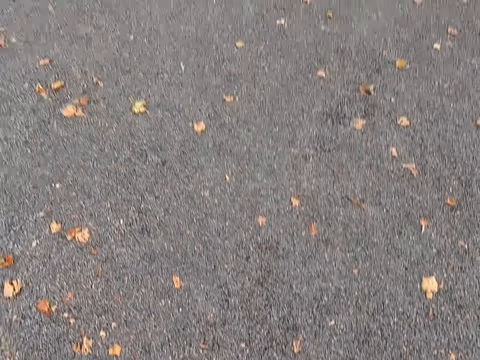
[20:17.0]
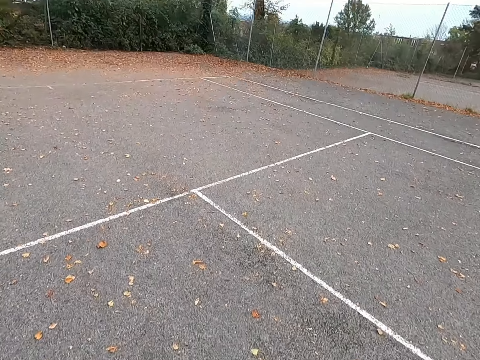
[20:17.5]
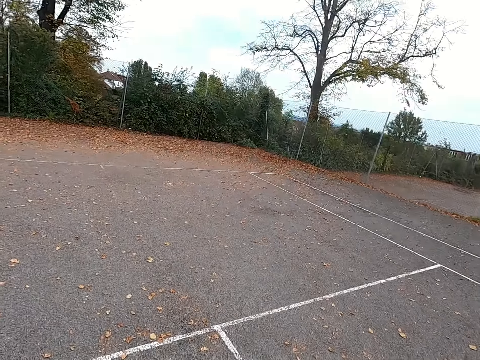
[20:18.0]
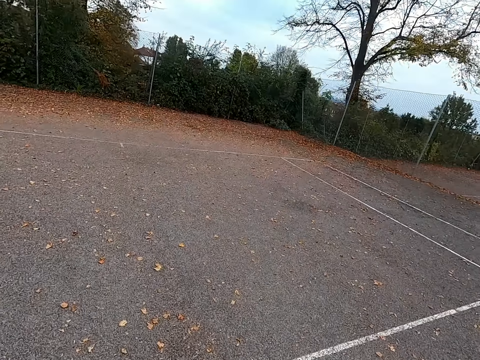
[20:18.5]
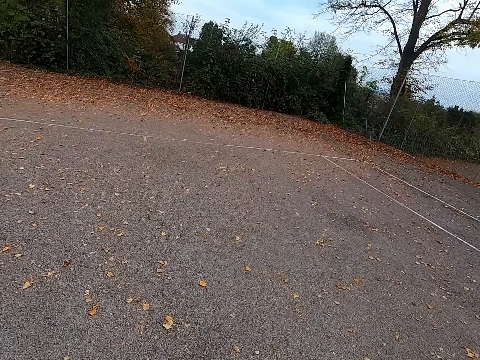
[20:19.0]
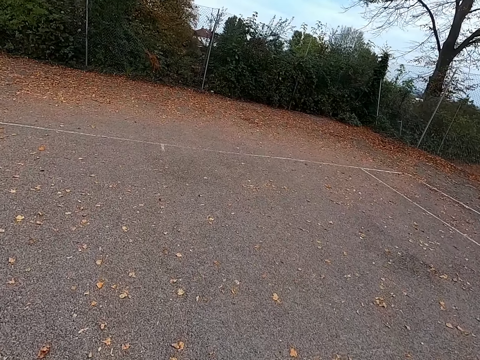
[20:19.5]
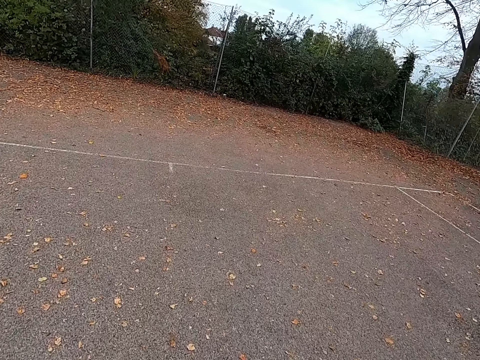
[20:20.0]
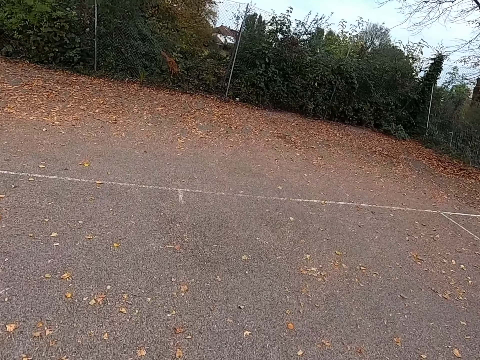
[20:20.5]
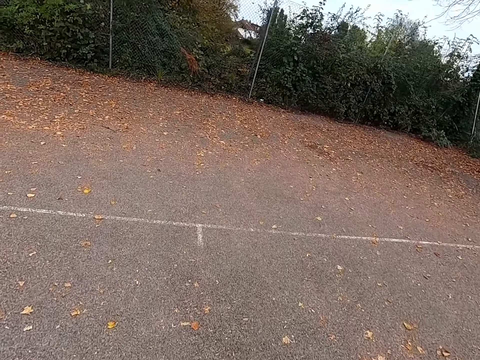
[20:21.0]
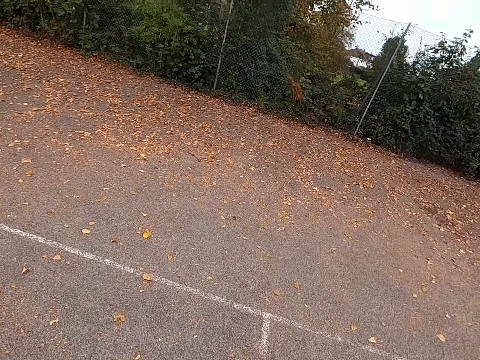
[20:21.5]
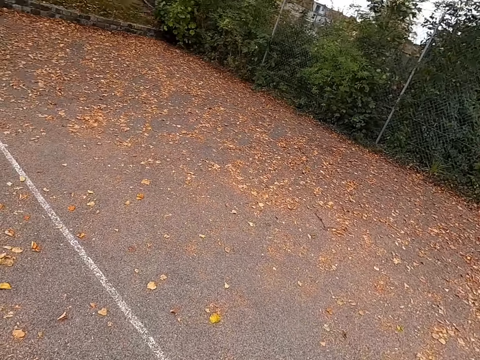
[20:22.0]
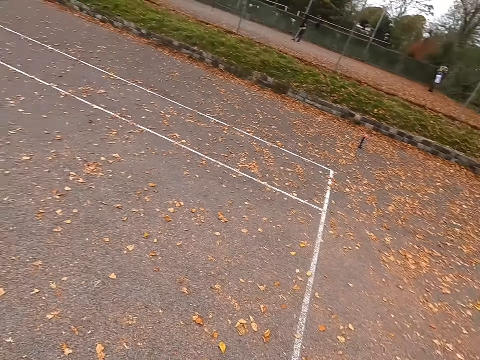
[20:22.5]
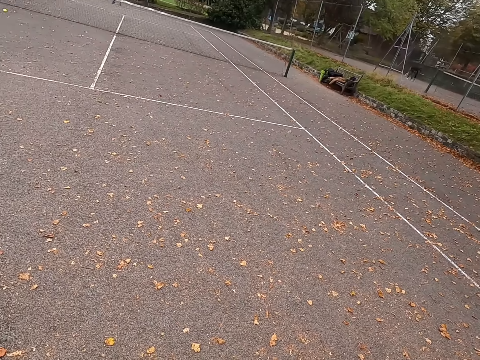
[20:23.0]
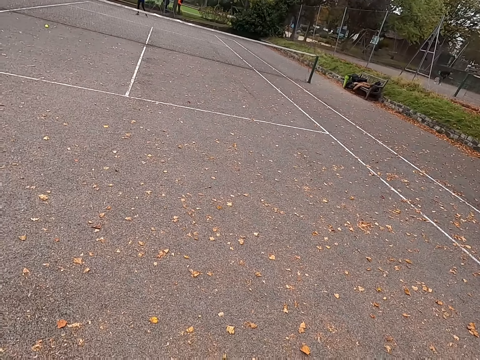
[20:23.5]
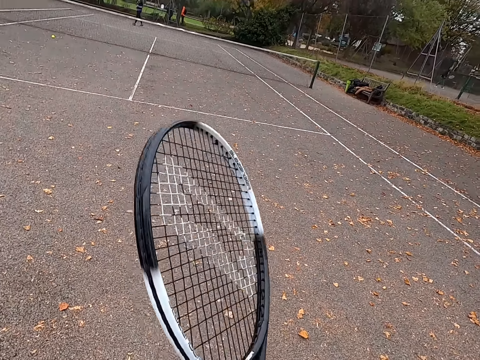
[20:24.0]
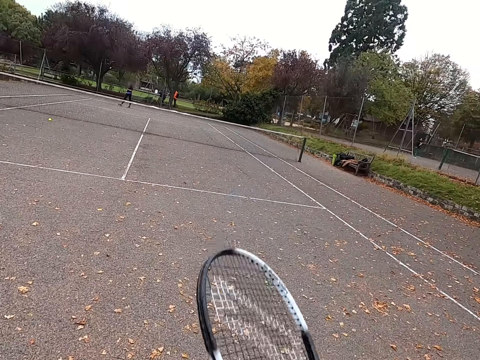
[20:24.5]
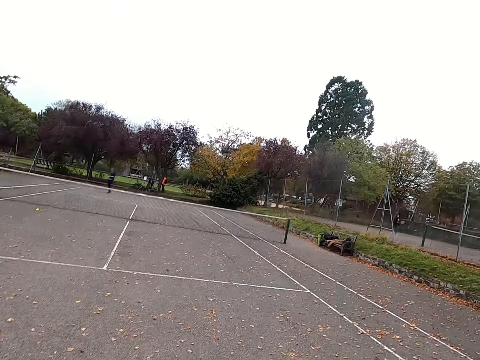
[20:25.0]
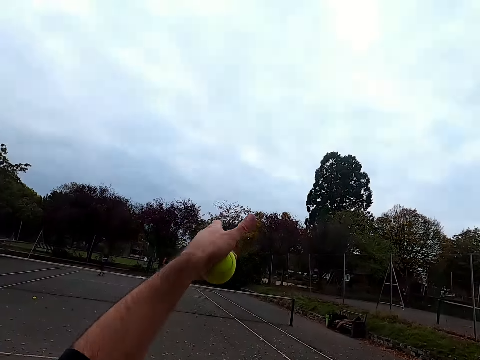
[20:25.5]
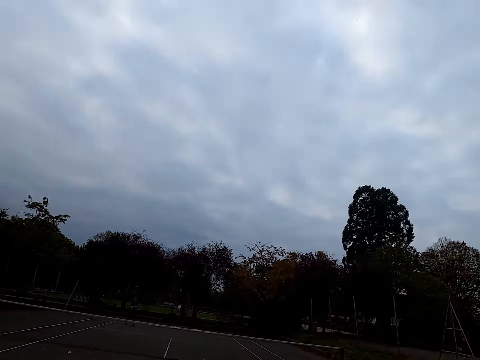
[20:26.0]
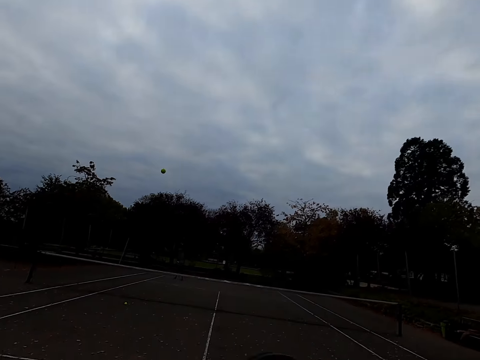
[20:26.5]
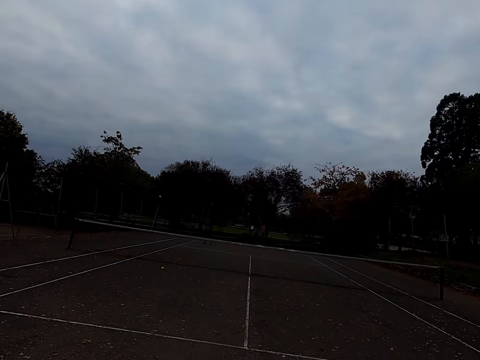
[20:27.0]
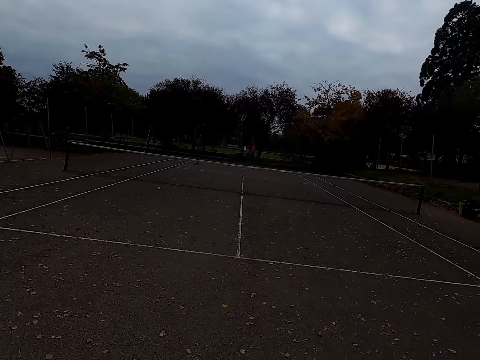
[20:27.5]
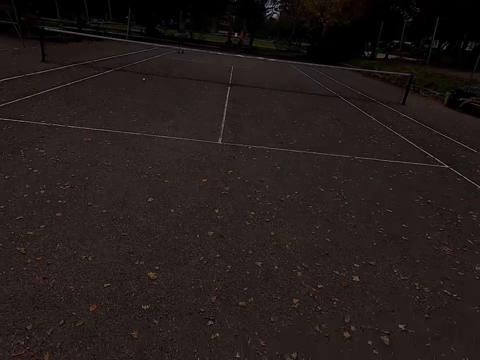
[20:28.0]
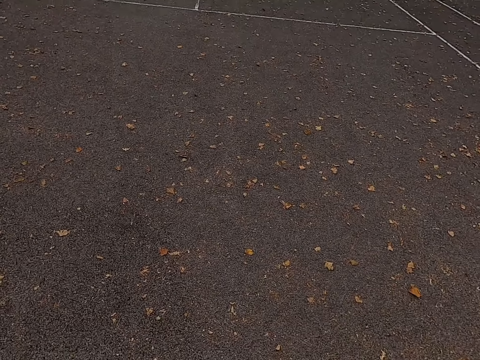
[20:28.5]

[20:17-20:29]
The camera wearer walks around the tennis court, throws the tennis ball up and hits the tennis ball with a racquet.

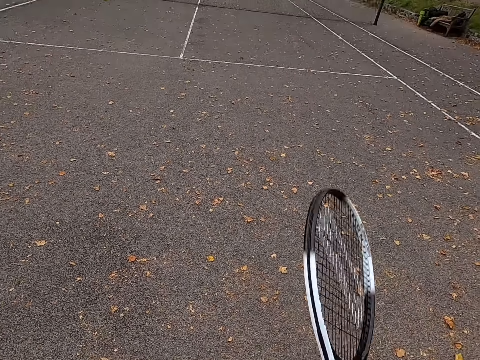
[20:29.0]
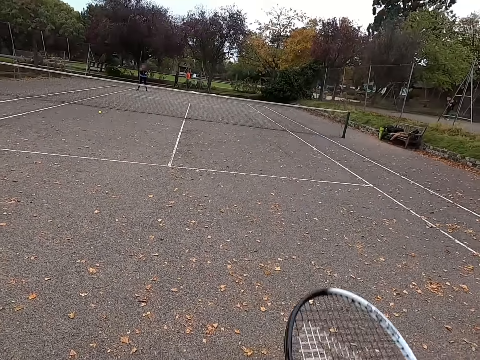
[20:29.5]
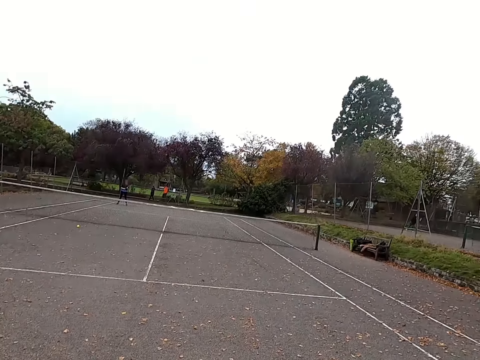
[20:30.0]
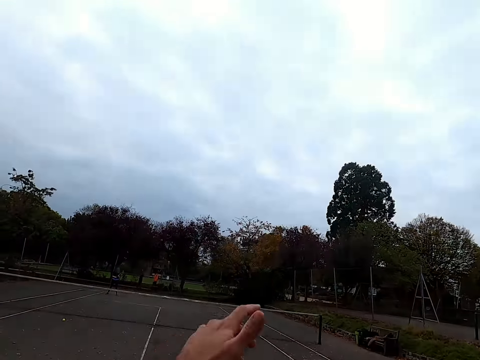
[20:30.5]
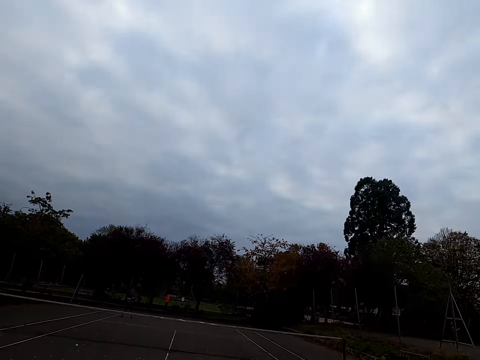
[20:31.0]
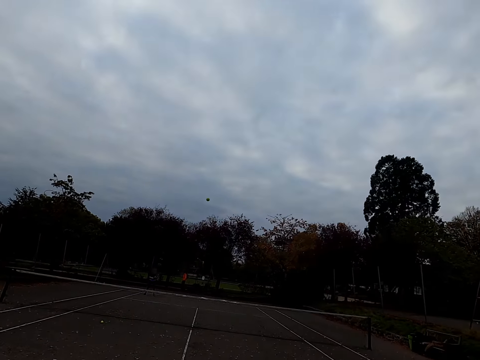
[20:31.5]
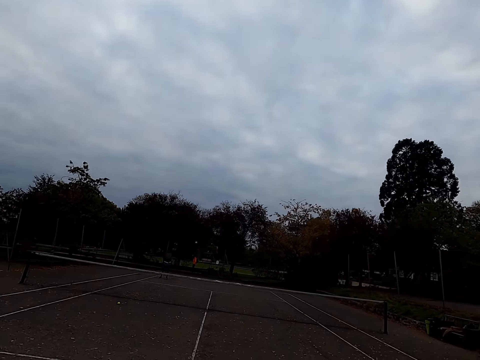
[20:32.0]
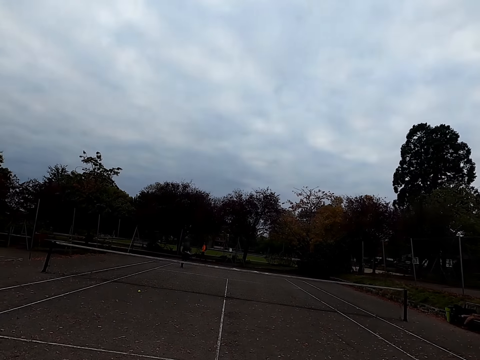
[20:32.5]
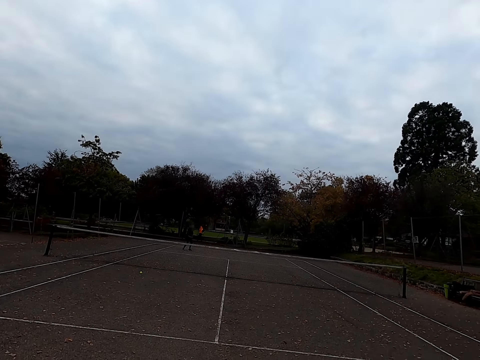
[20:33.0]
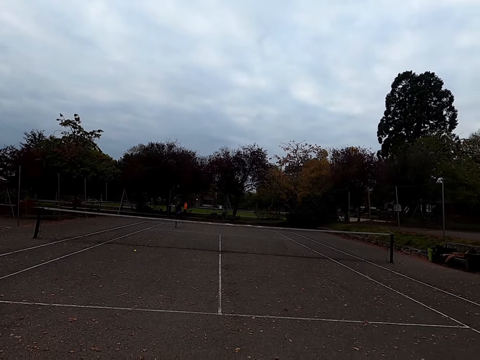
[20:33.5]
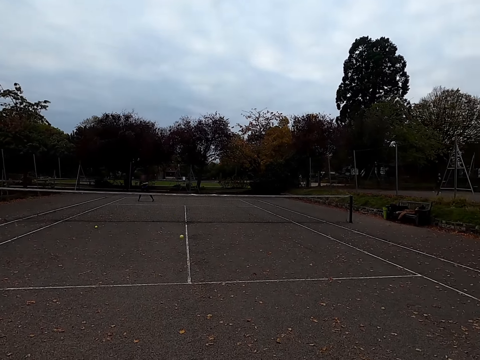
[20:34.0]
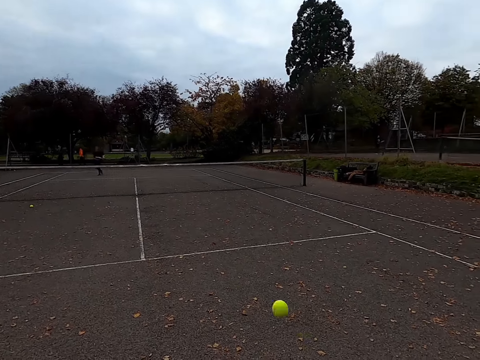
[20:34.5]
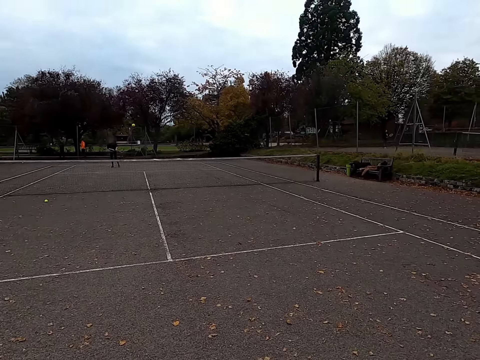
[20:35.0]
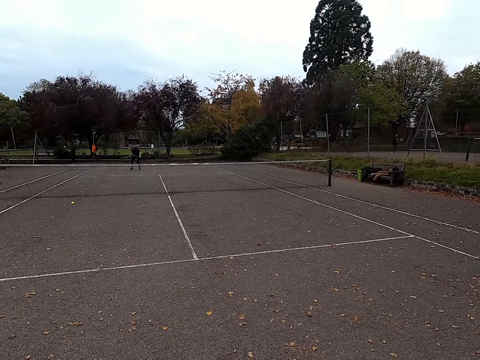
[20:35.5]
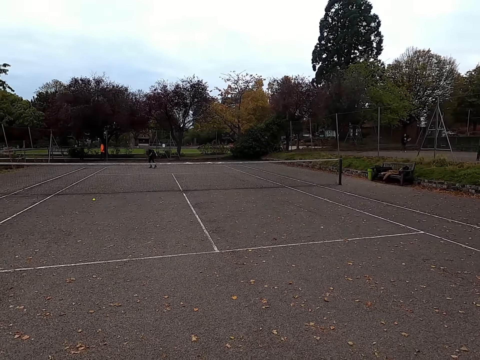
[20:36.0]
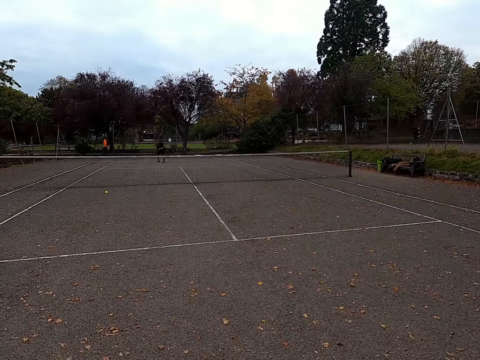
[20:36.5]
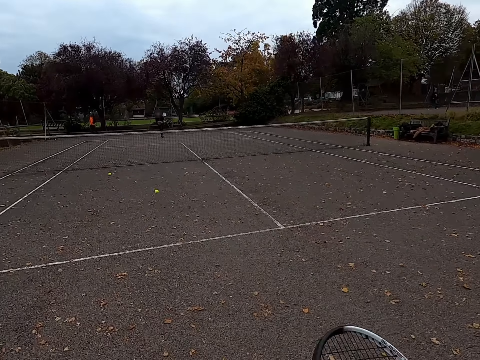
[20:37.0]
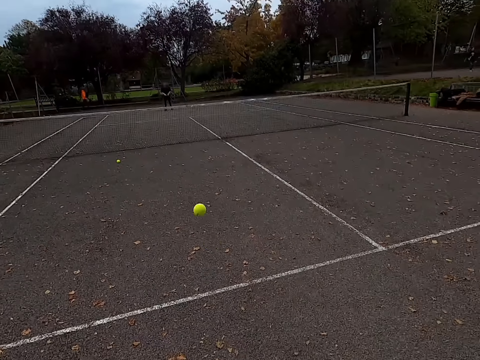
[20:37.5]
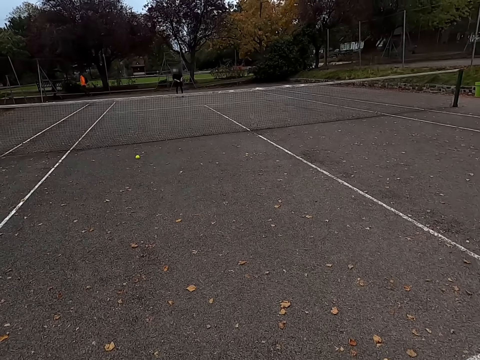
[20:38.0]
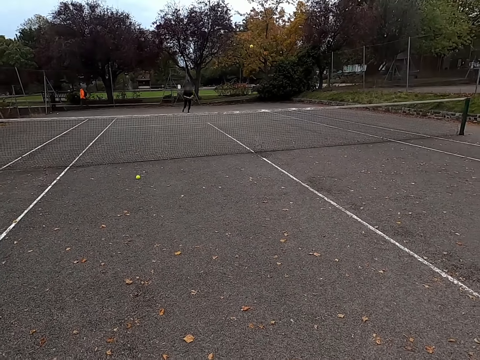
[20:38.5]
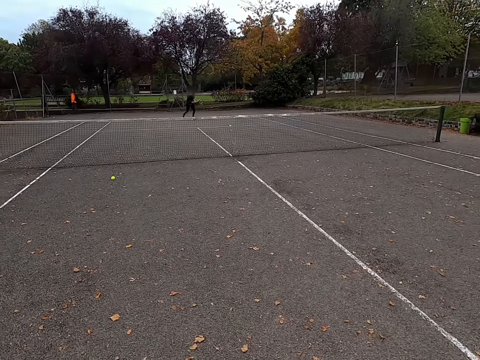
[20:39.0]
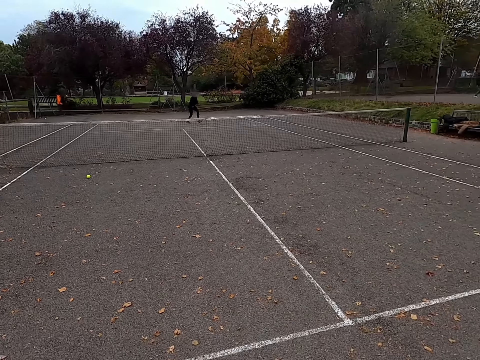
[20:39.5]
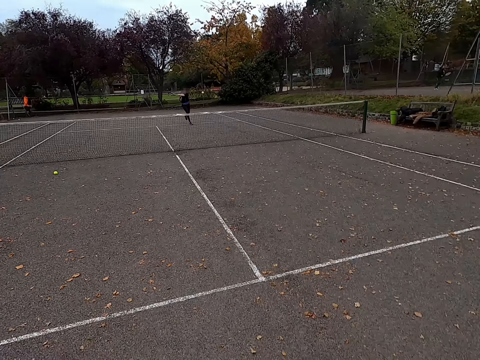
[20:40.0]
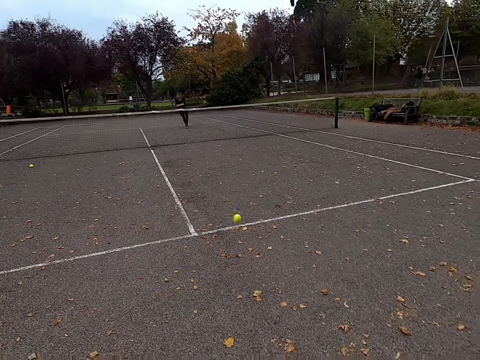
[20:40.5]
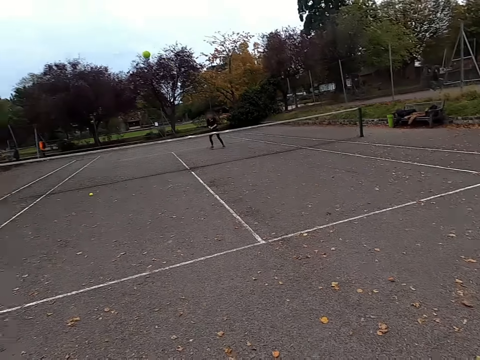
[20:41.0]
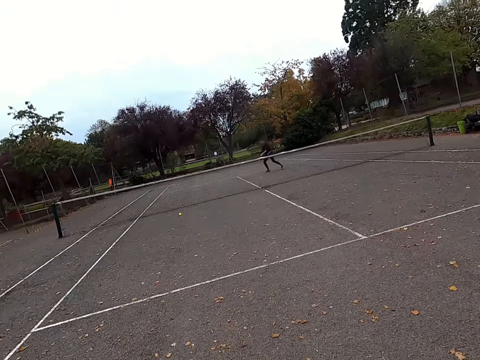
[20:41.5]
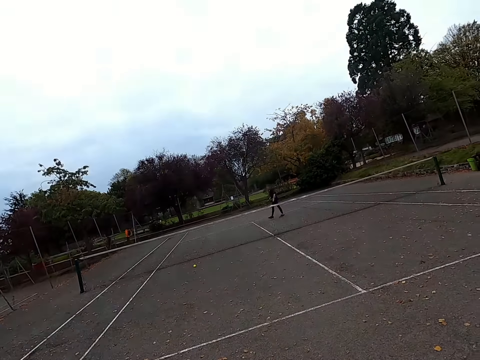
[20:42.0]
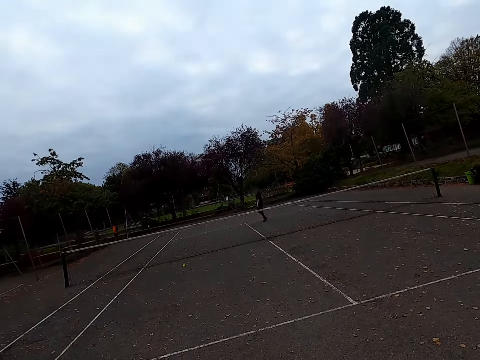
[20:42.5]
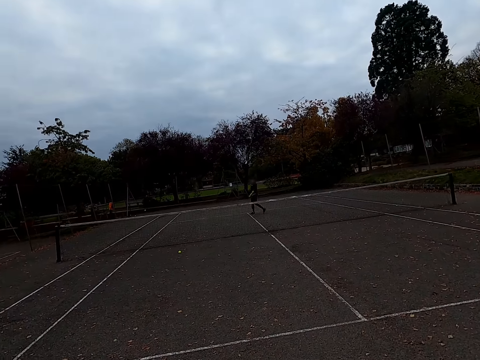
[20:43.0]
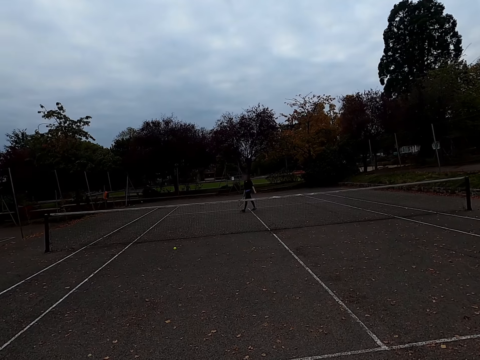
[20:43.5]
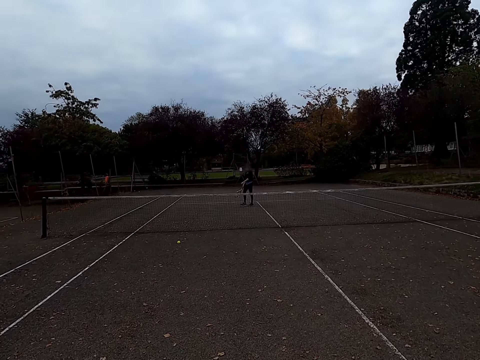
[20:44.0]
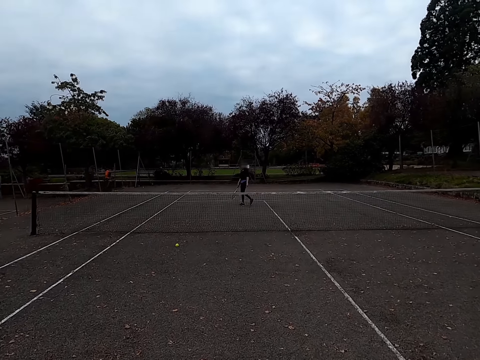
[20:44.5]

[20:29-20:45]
The camera wearer throws the tennis ball up and hits the tennis ball with a racquet. A woman hits the tennis ball with a racquet. The camera wearer hits the tennis ball with the racquet. The woman hits the tennis ball with the racquet. The camera wearer hits the tennis ball with the racquet. The woman hits the tennis ball with the racquet. The camera wearer hits the tennis ball with the racquet. The woman walks around the tennis court.
